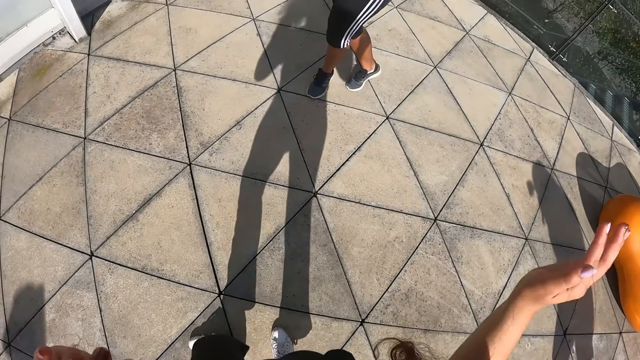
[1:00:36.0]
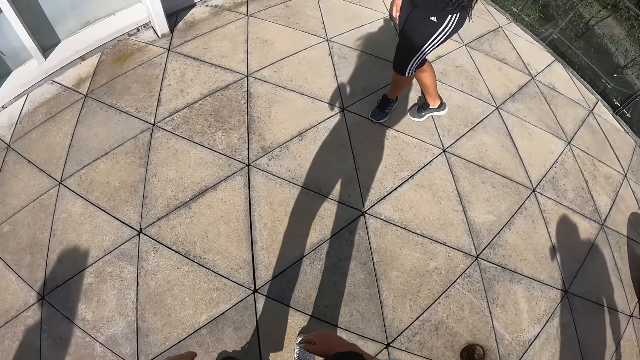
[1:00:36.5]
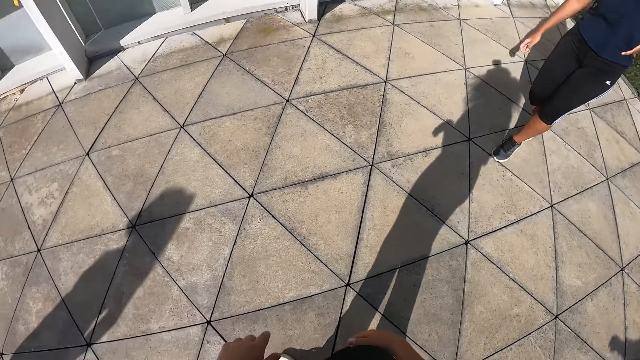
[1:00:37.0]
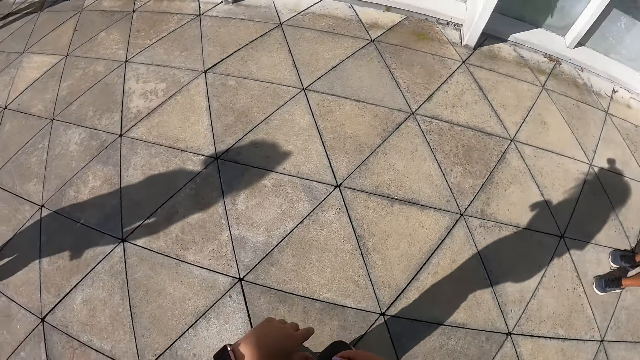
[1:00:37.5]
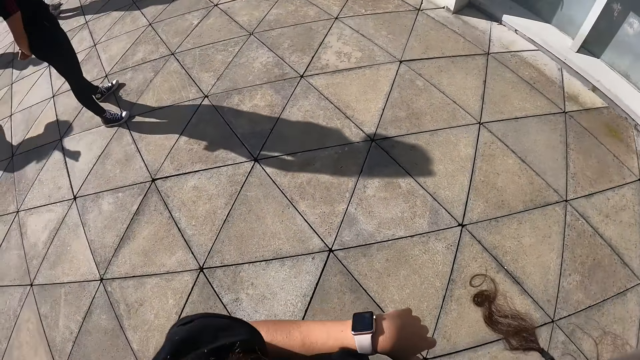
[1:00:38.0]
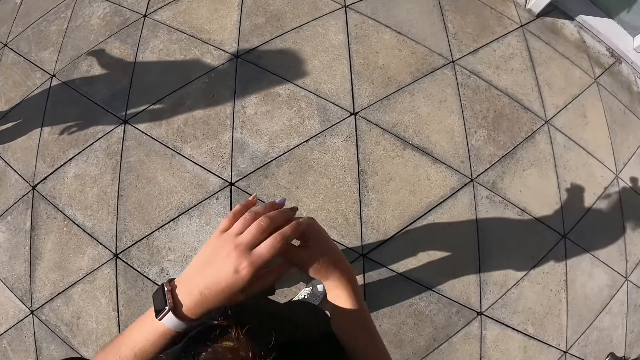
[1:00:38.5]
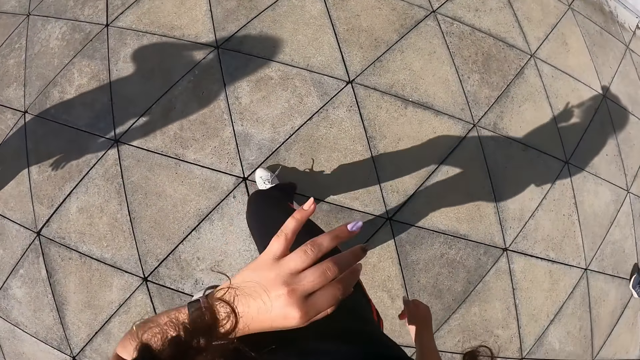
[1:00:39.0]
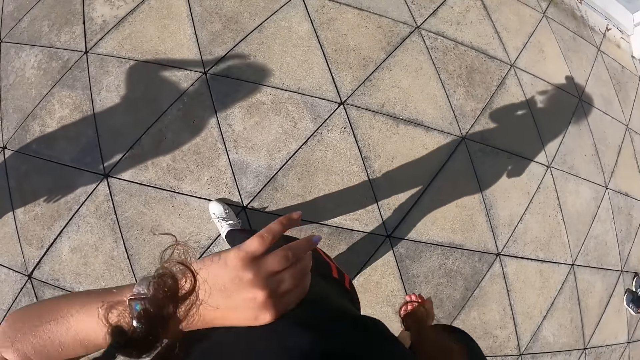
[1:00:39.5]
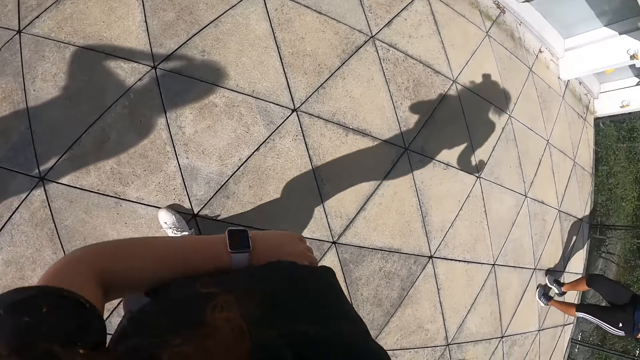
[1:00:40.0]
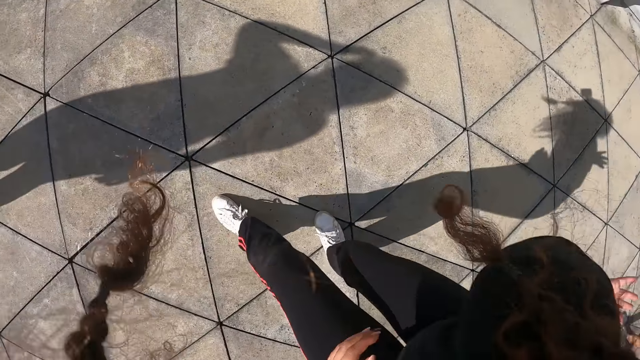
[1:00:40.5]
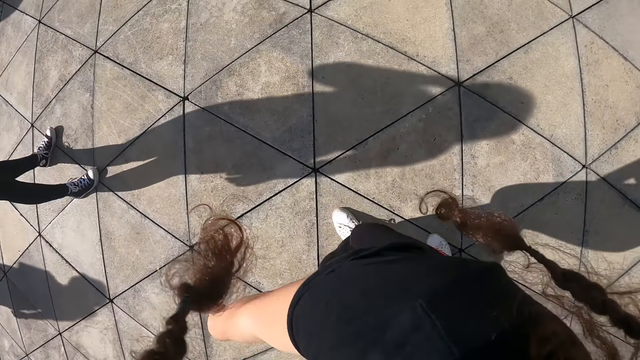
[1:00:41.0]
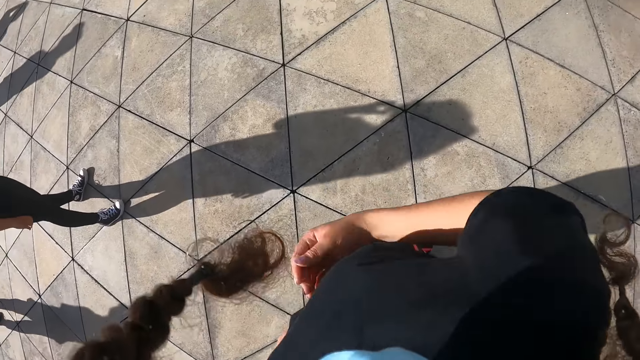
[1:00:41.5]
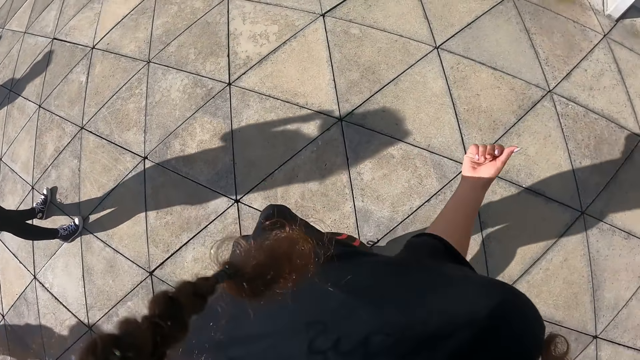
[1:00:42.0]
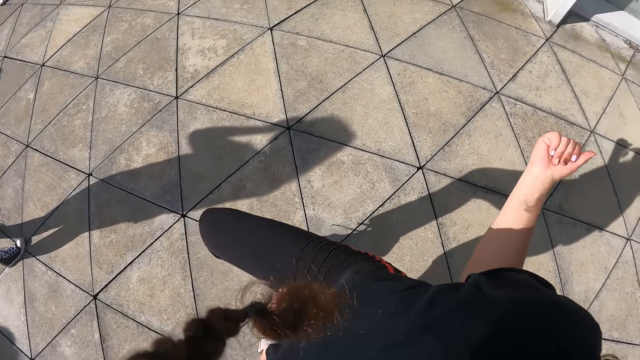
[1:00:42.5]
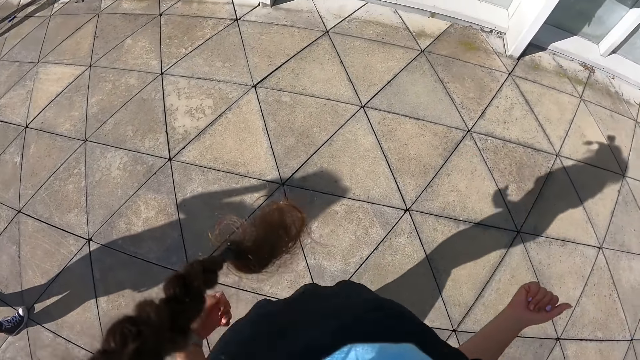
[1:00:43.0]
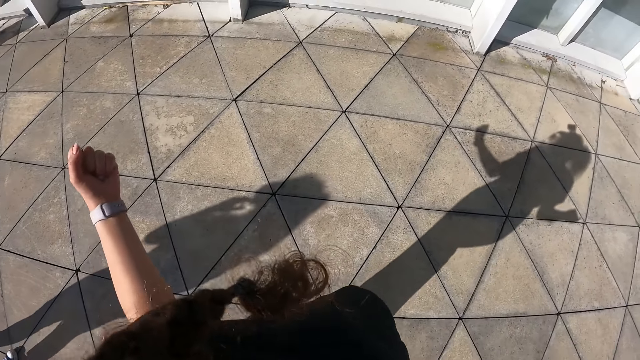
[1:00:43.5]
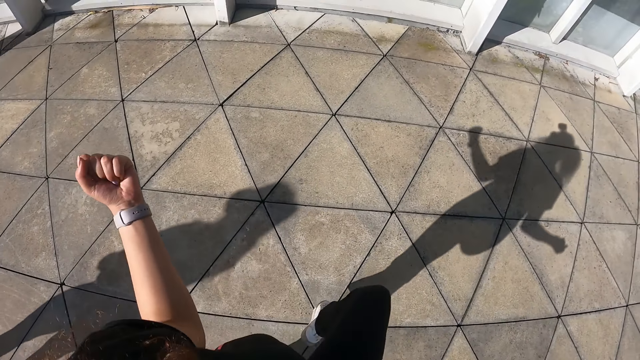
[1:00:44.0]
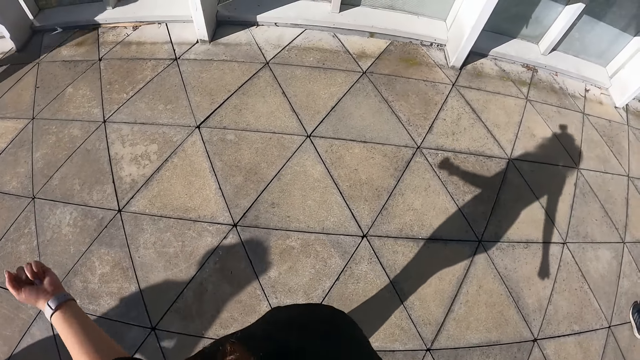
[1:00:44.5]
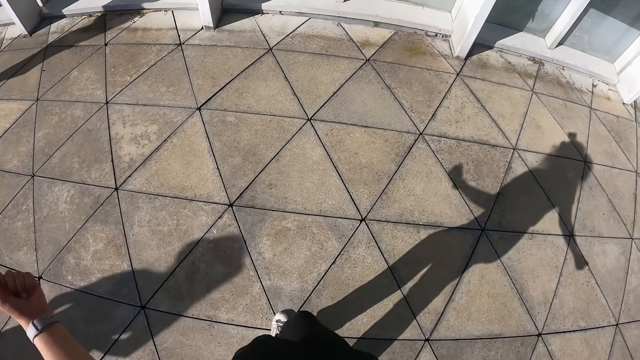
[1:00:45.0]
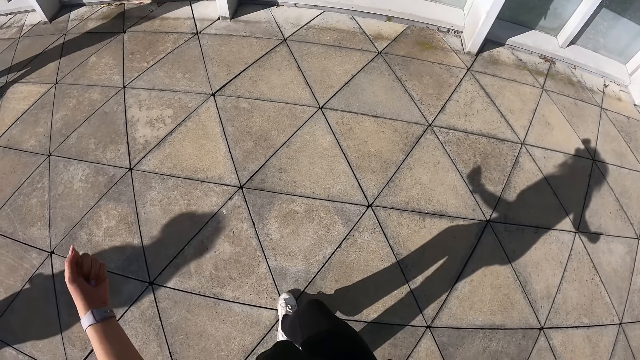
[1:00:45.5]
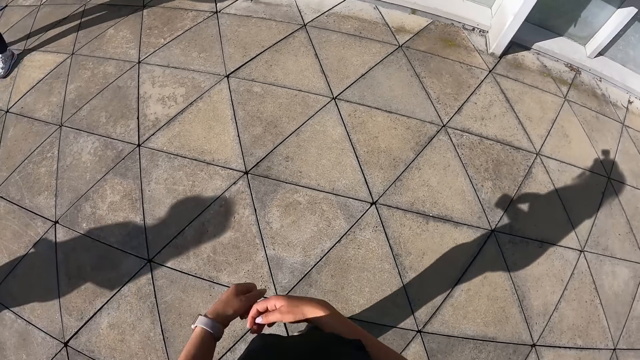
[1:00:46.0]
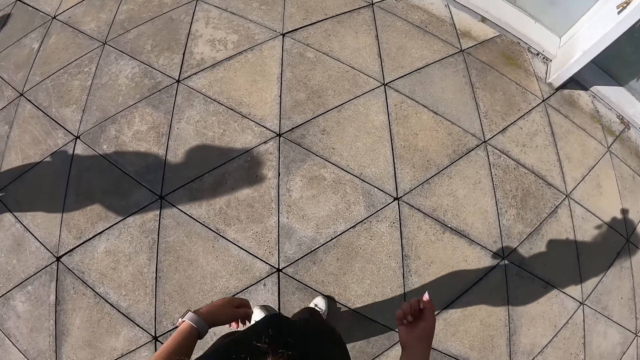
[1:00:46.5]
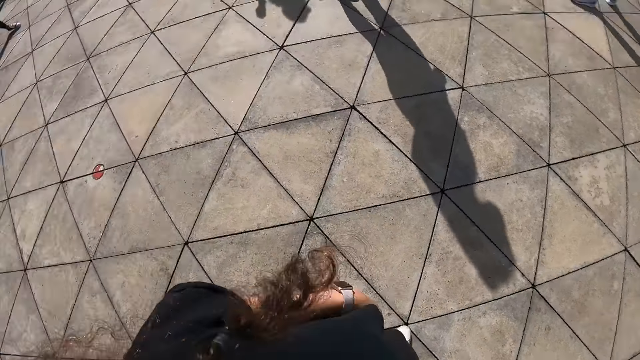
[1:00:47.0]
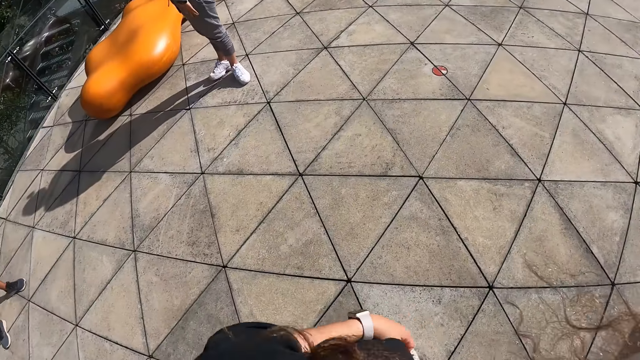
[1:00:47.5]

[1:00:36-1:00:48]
The camera wearer dances.

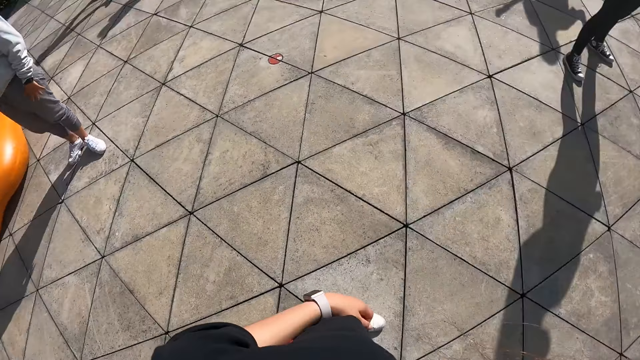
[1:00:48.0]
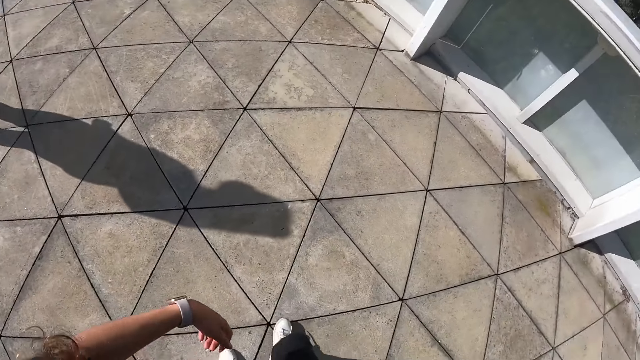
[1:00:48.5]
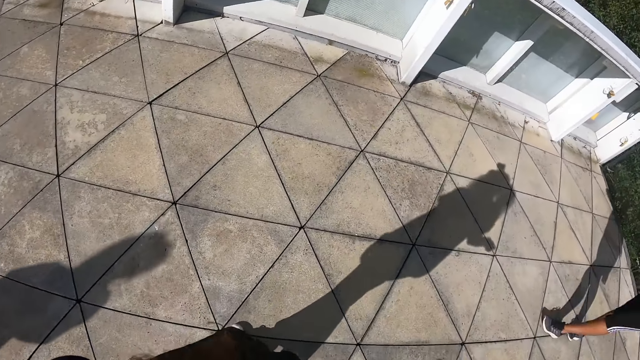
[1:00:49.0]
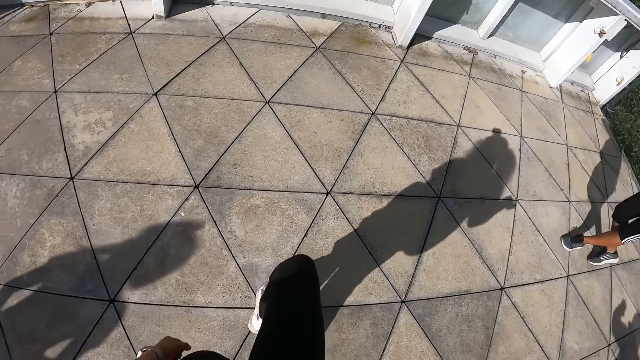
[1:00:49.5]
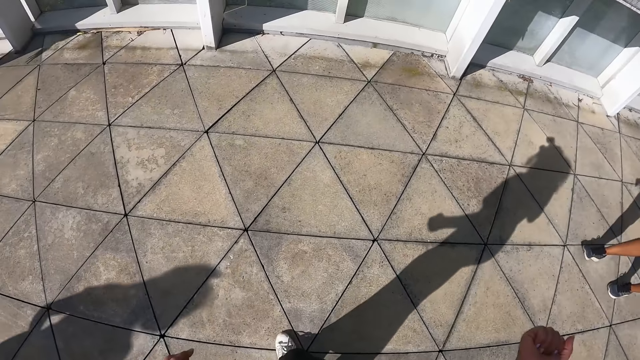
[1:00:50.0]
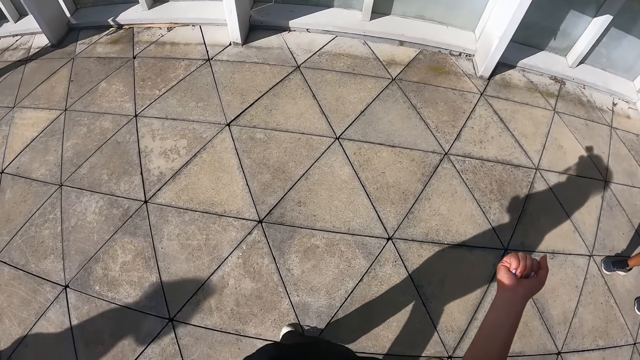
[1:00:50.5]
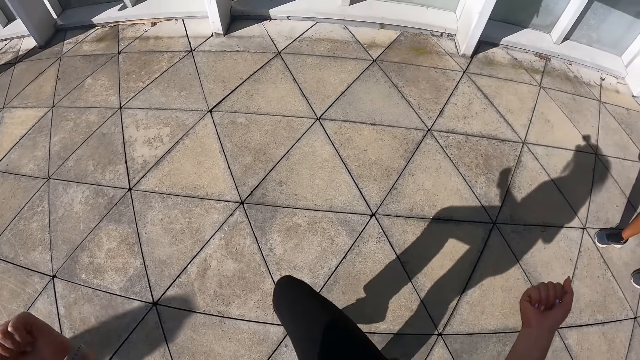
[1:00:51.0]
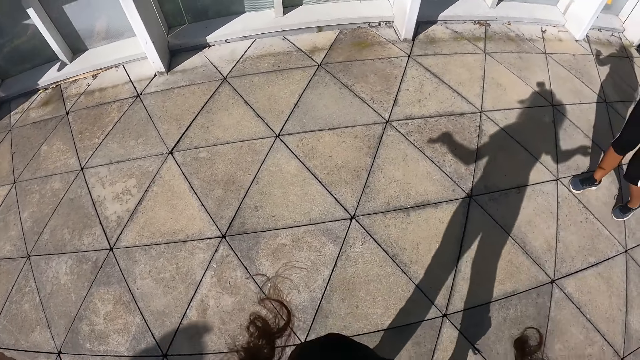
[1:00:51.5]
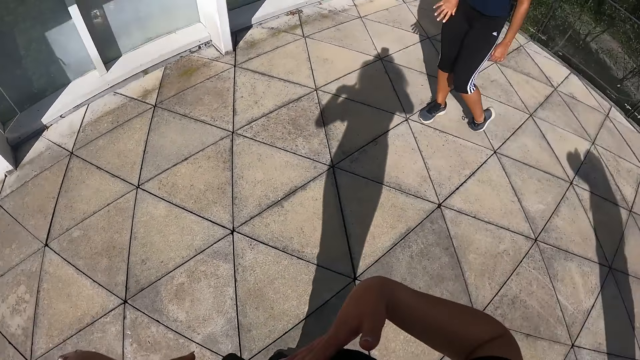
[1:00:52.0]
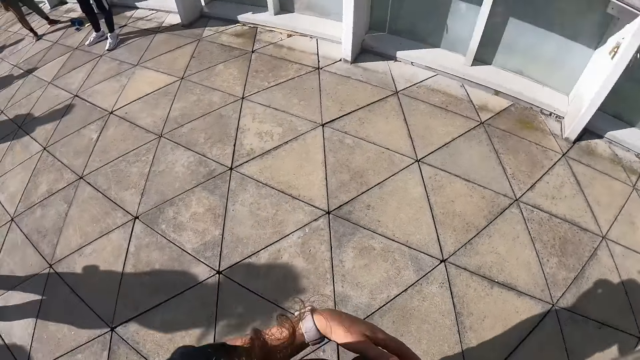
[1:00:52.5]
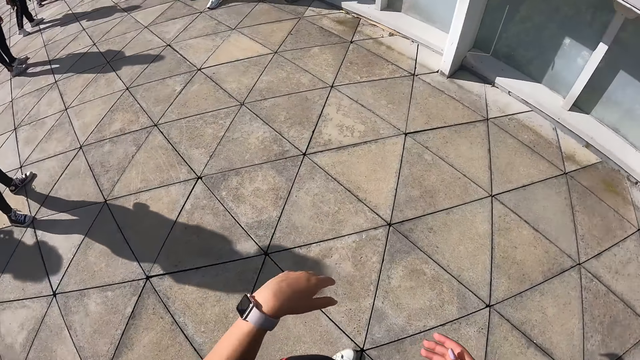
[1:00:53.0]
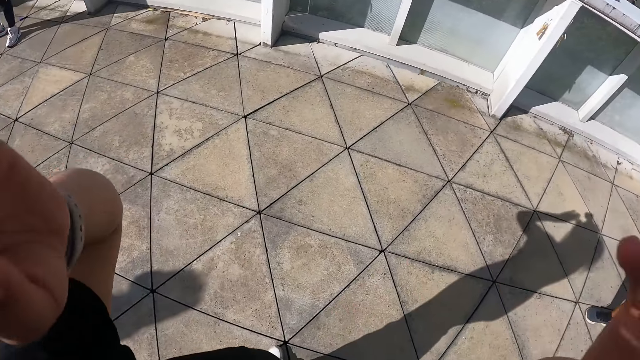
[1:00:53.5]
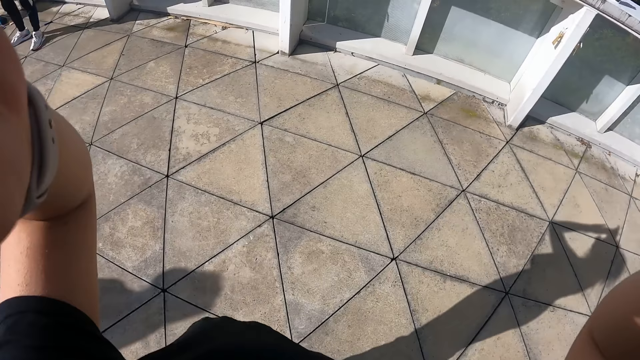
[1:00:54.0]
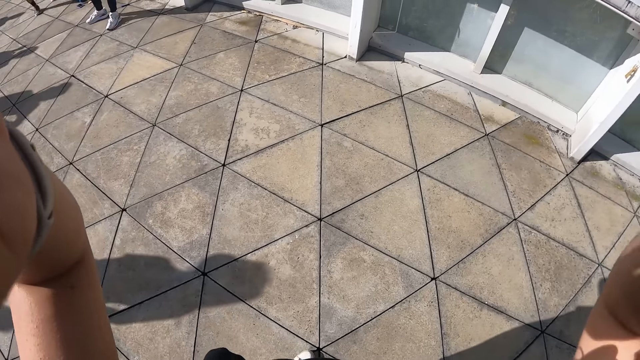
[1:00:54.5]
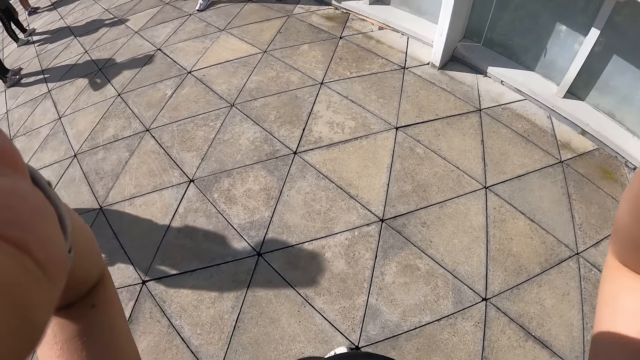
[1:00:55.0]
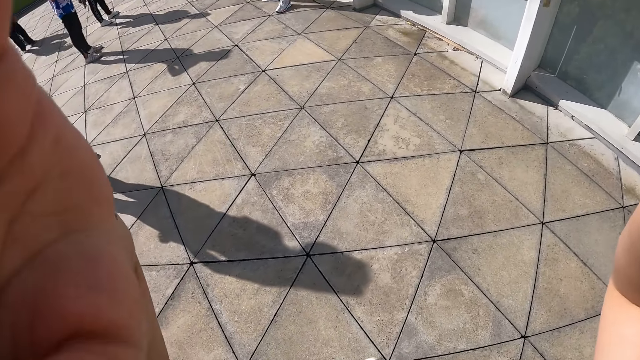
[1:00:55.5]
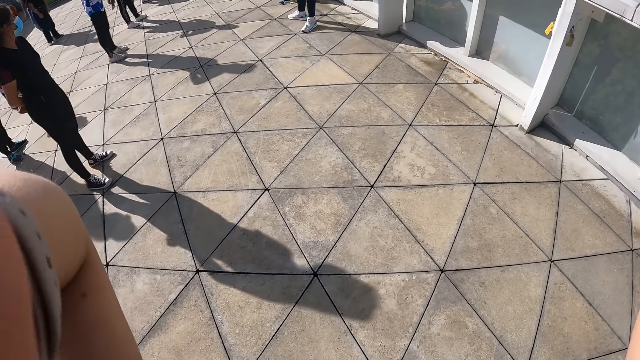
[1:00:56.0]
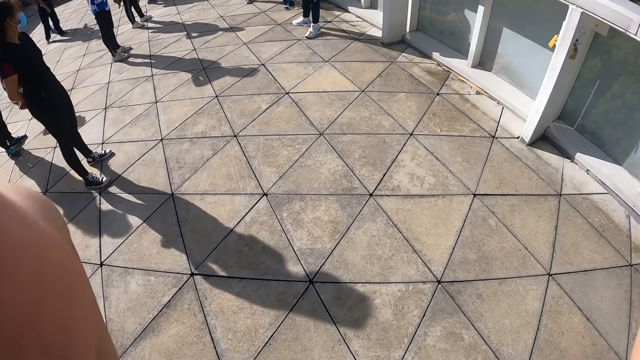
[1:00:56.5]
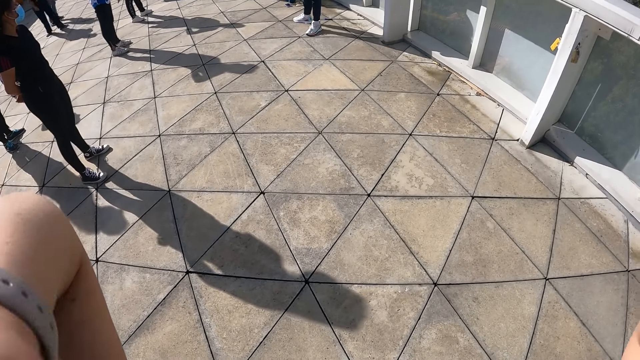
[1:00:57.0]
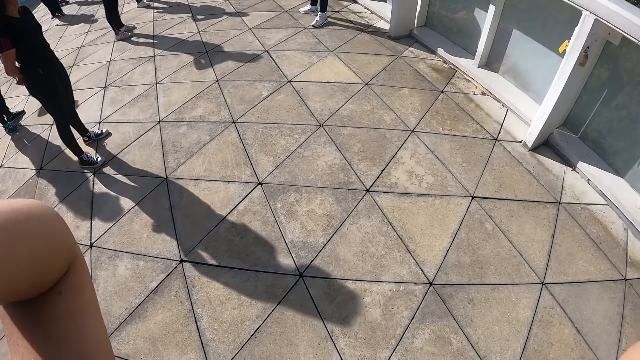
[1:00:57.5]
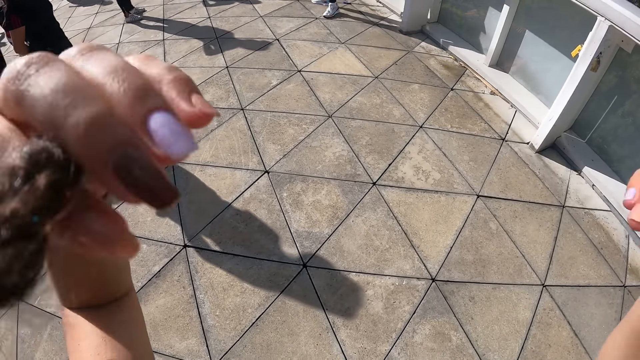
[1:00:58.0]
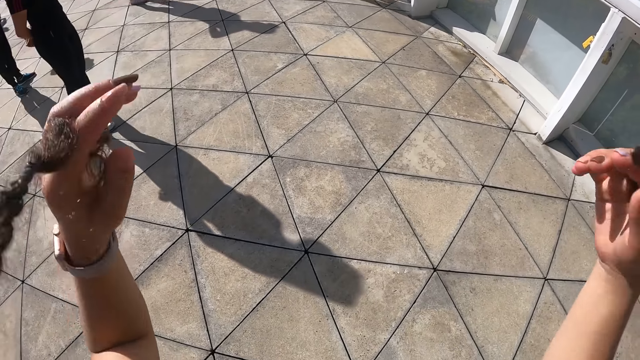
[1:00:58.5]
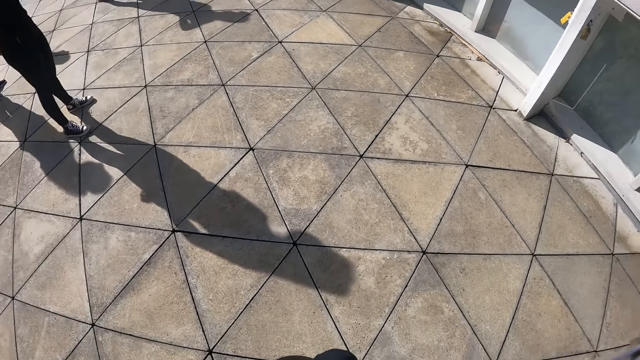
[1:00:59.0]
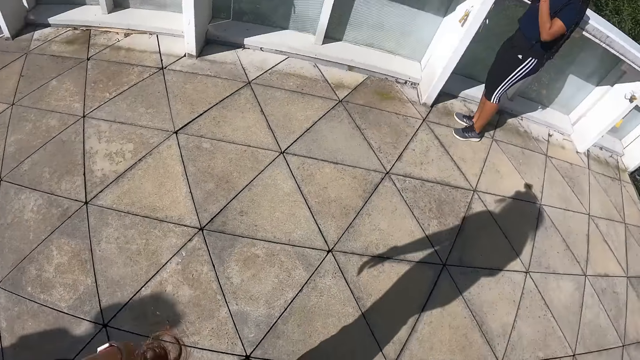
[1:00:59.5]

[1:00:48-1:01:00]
The camera wearer dances. She touches the camera on her head with both hands.
